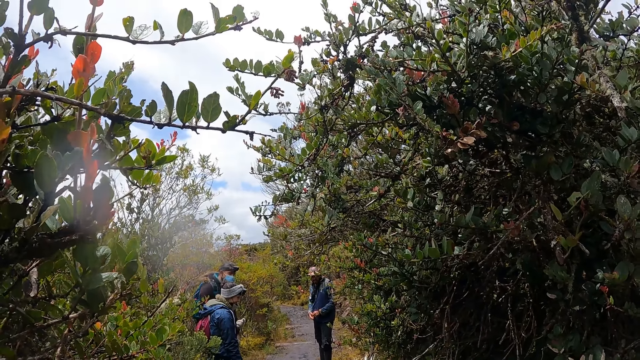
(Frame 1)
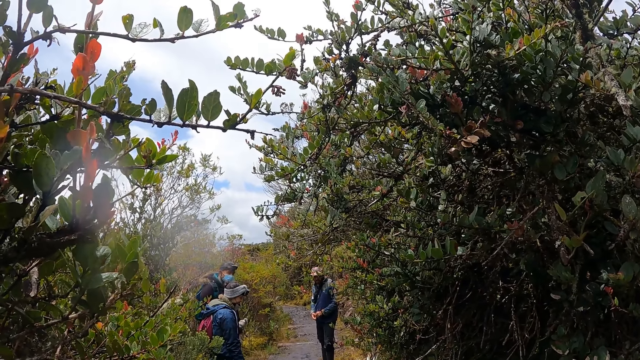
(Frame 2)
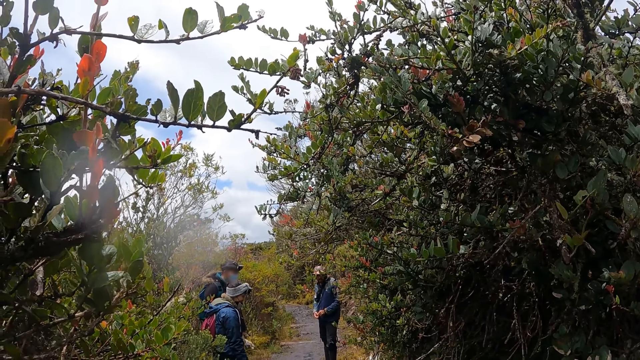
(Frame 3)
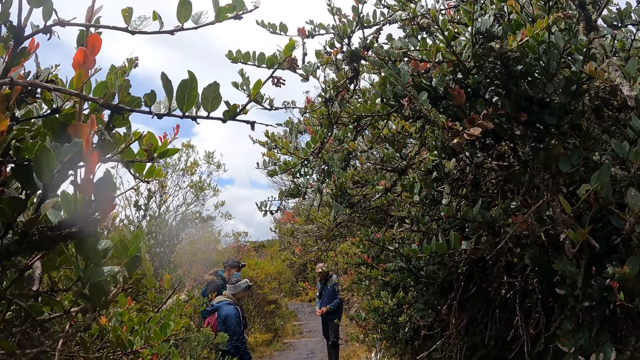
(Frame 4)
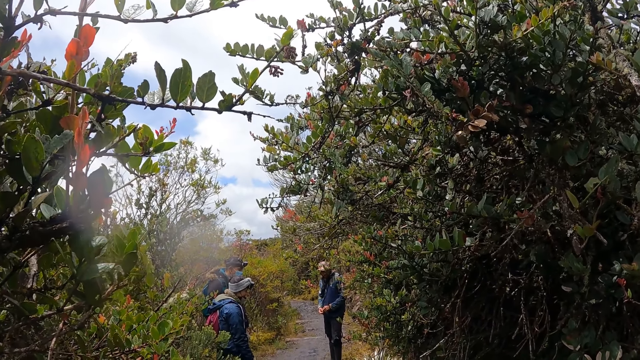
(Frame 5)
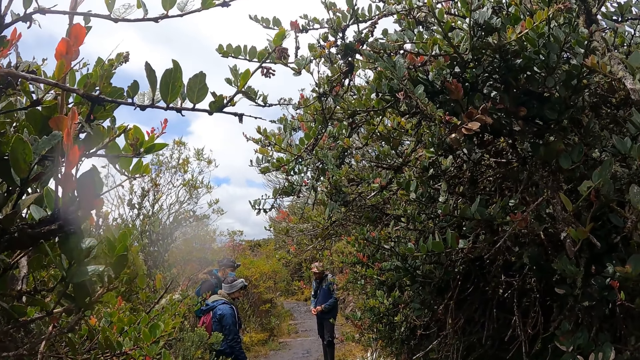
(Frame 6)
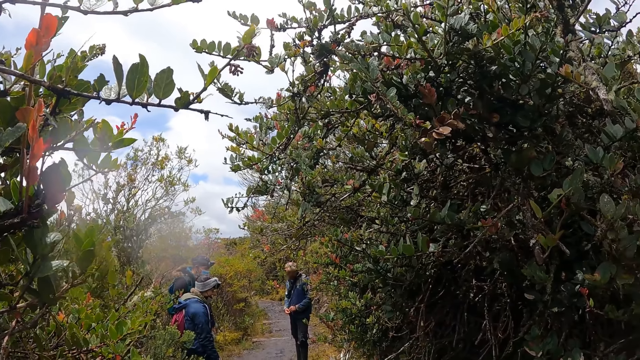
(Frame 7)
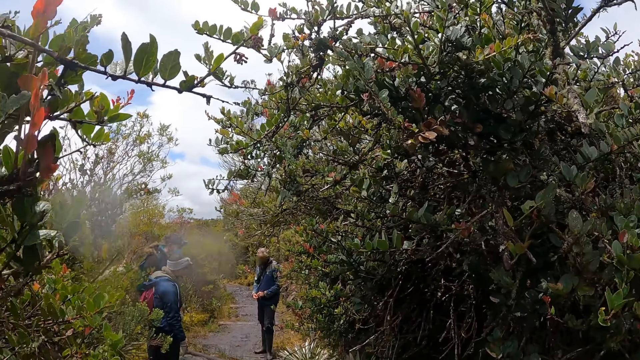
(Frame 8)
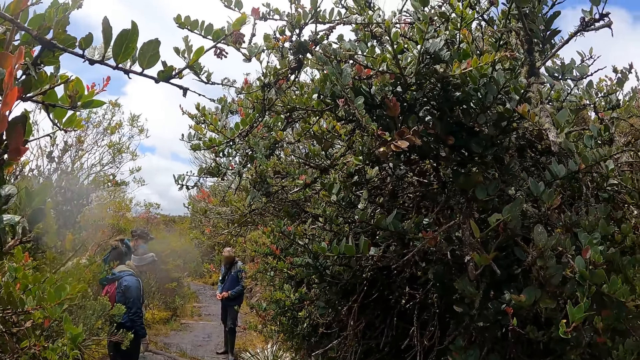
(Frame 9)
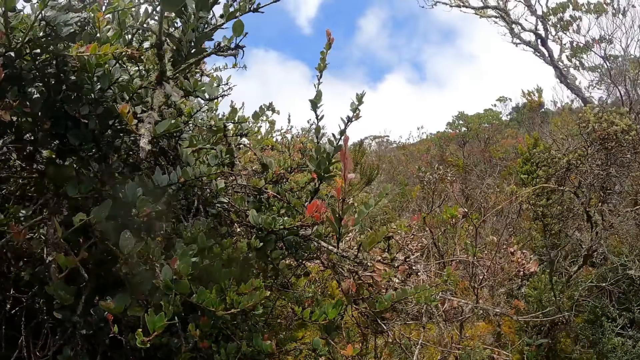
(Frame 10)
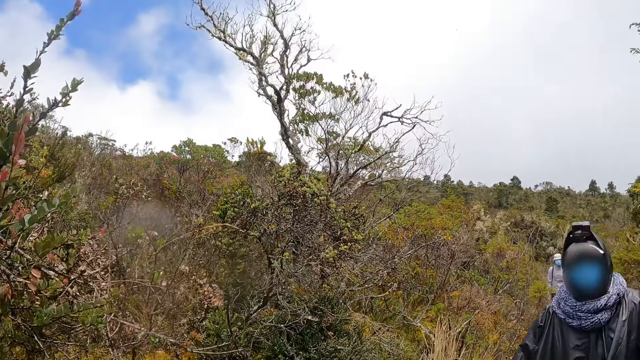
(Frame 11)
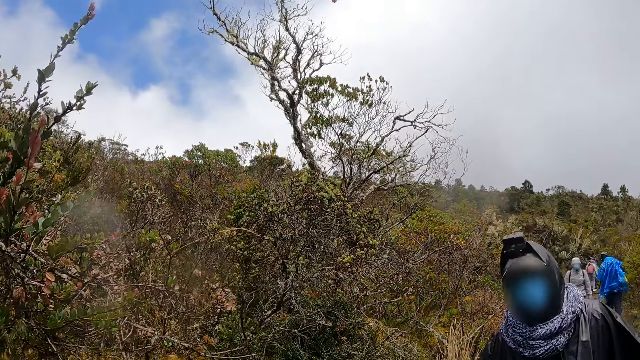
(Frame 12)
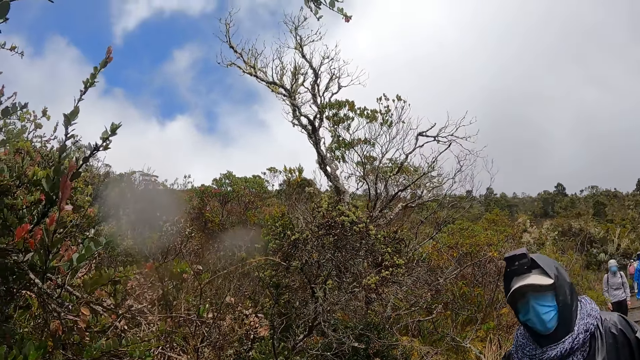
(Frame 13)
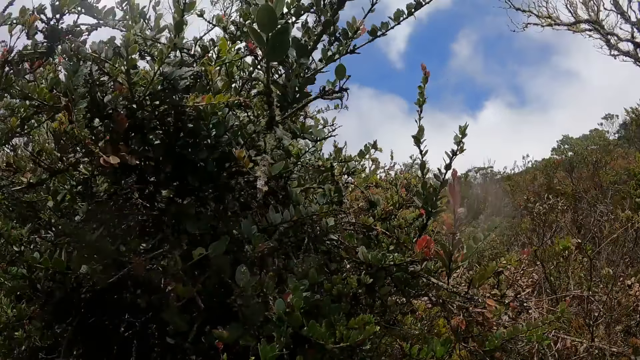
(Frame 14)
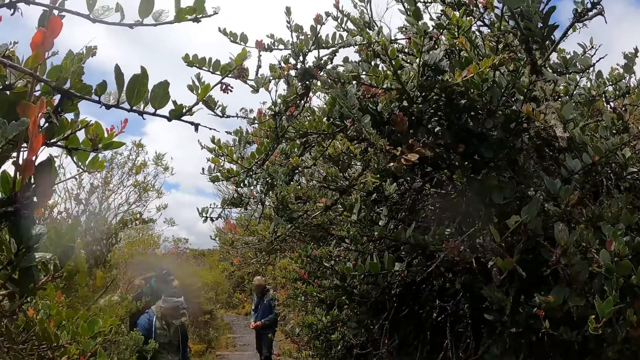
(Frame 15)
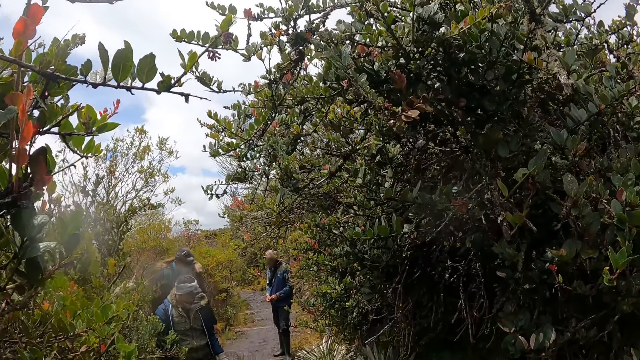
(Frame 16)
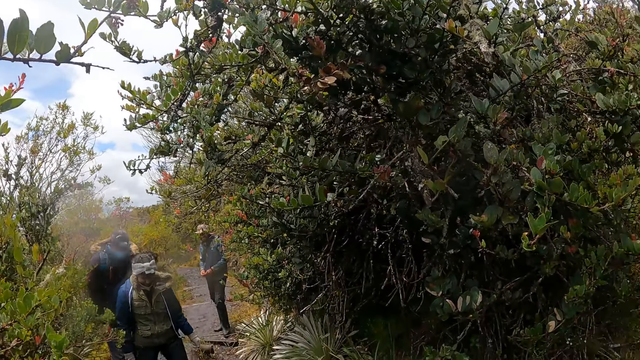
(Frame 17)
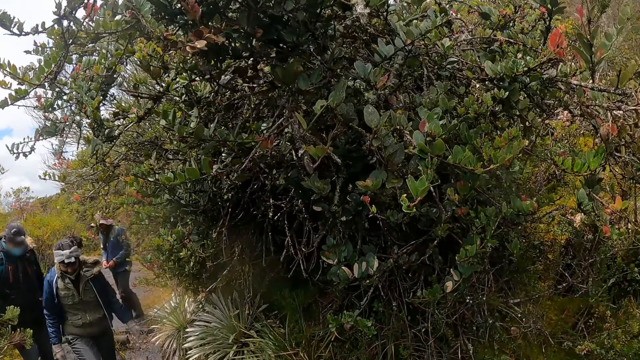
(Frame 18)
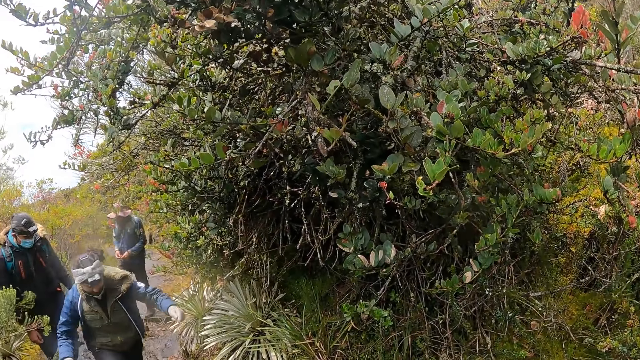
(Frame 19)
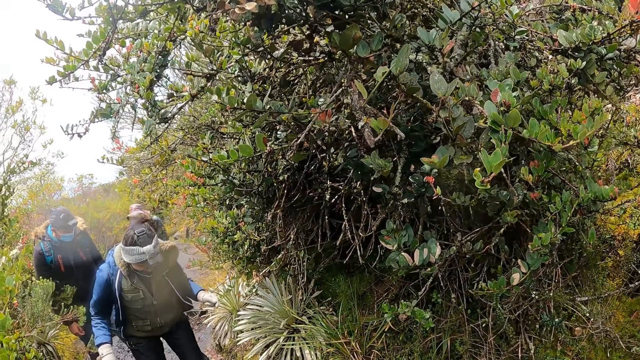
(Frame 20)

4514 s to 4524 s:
The camera wearer turns around. They look at a lady.

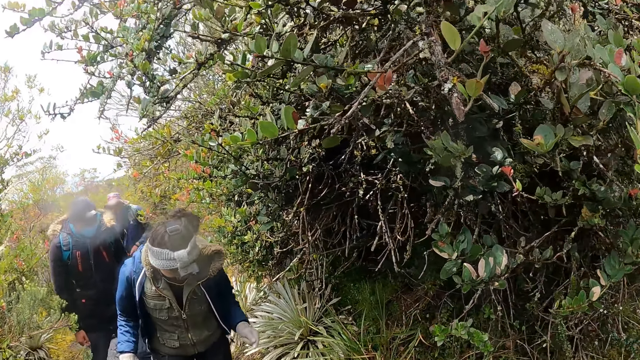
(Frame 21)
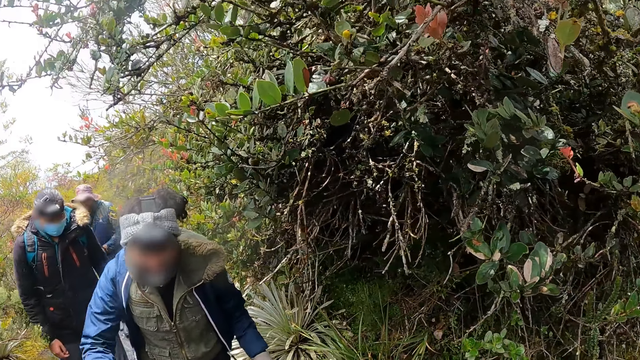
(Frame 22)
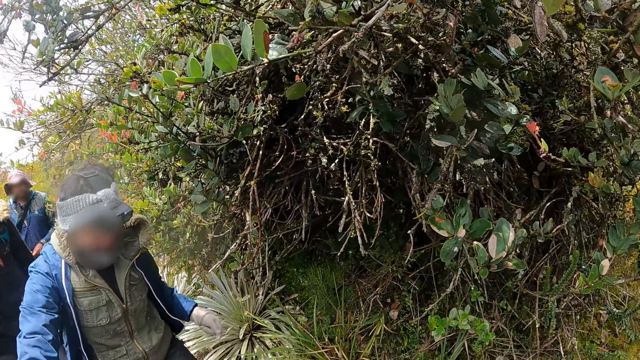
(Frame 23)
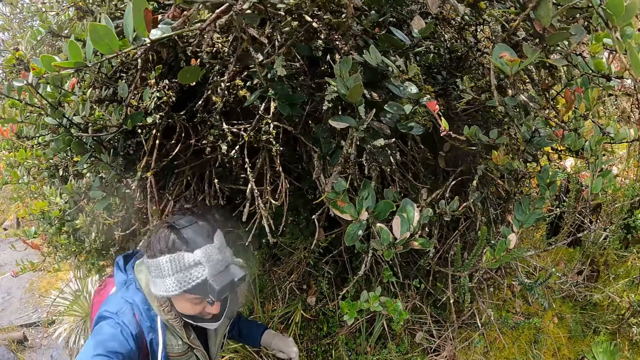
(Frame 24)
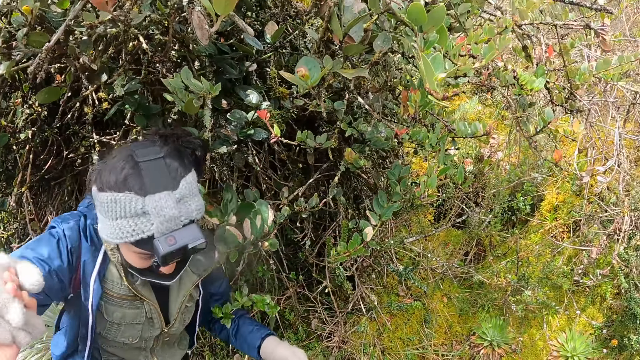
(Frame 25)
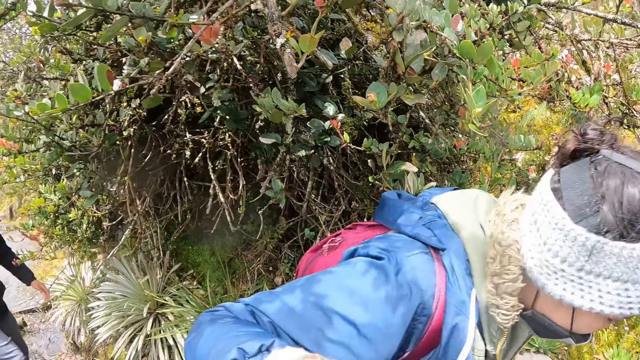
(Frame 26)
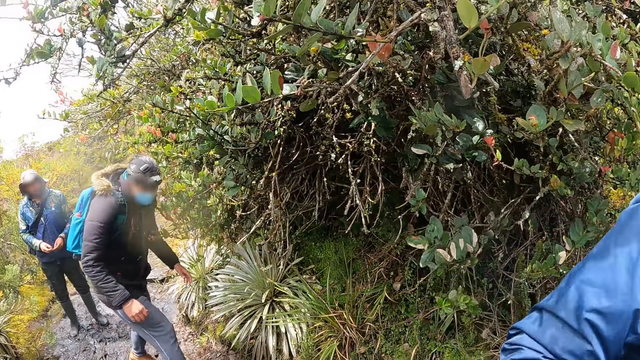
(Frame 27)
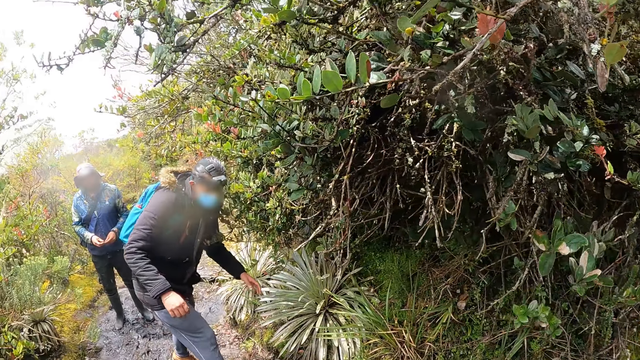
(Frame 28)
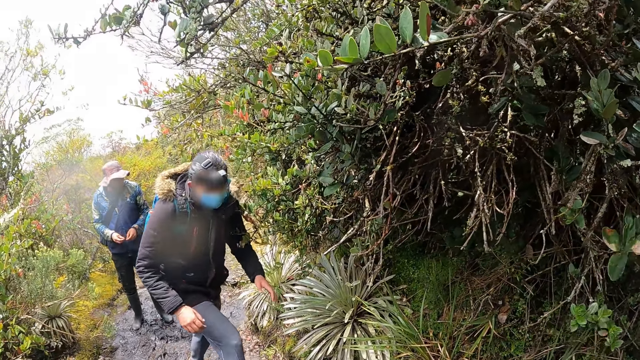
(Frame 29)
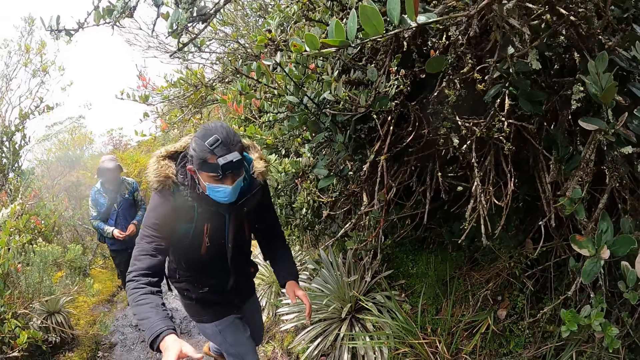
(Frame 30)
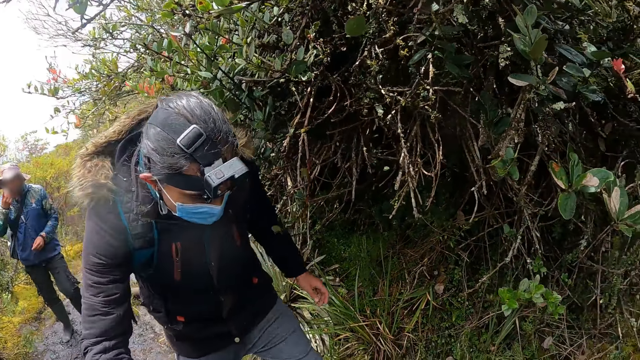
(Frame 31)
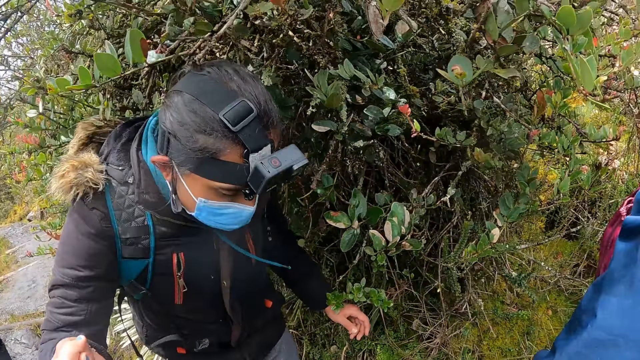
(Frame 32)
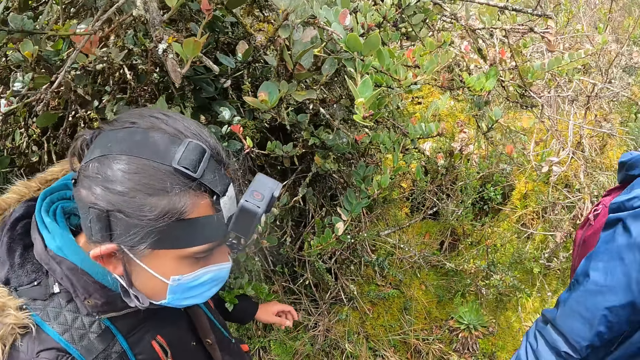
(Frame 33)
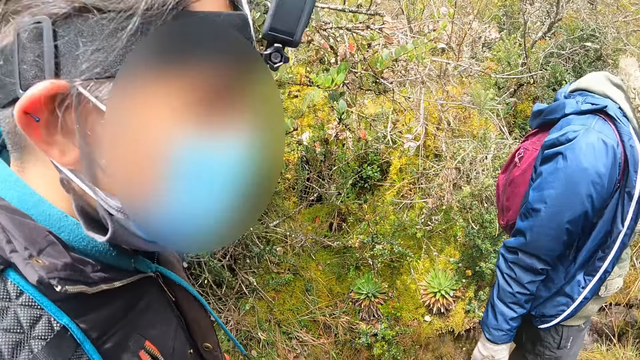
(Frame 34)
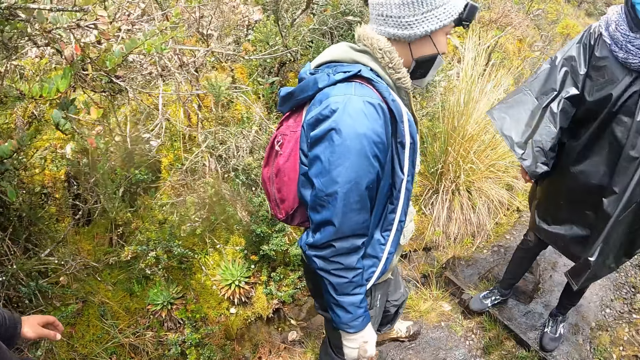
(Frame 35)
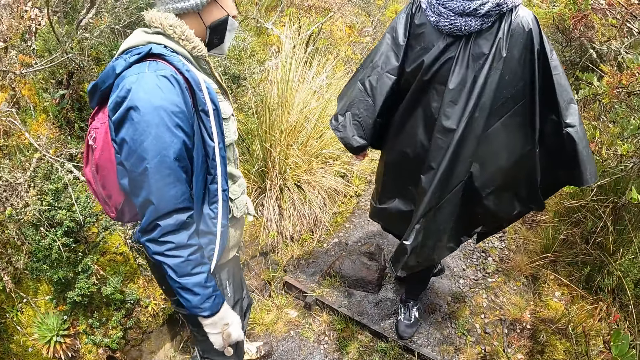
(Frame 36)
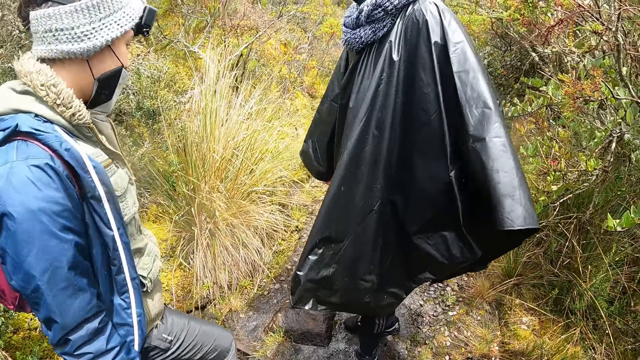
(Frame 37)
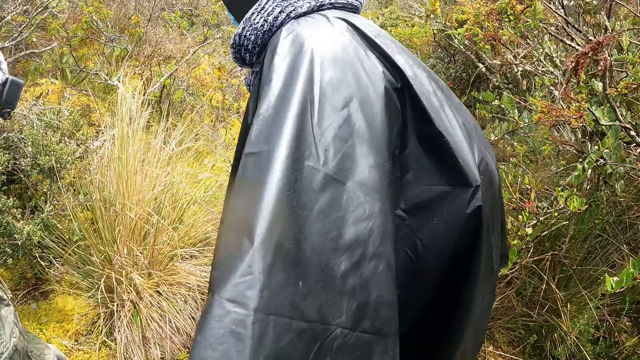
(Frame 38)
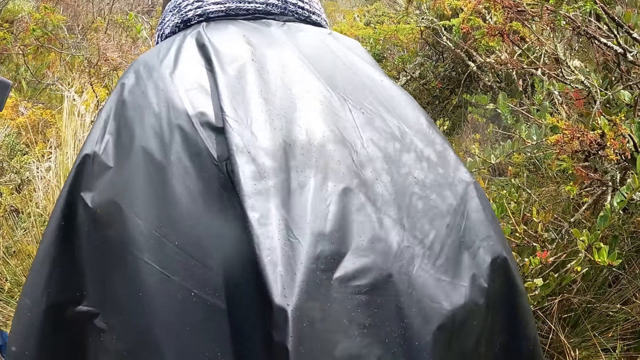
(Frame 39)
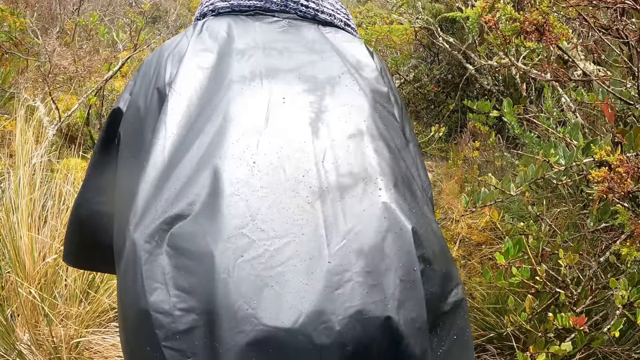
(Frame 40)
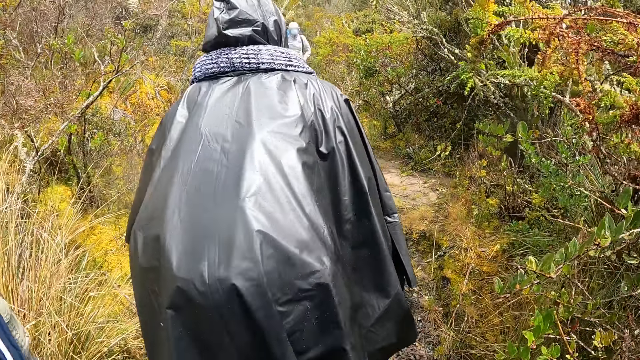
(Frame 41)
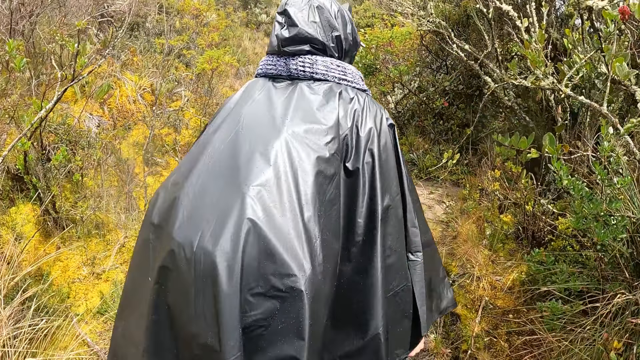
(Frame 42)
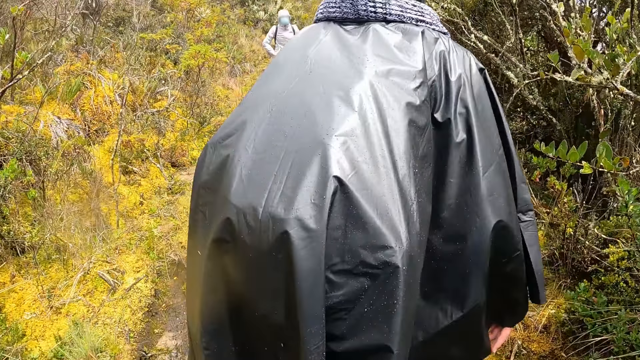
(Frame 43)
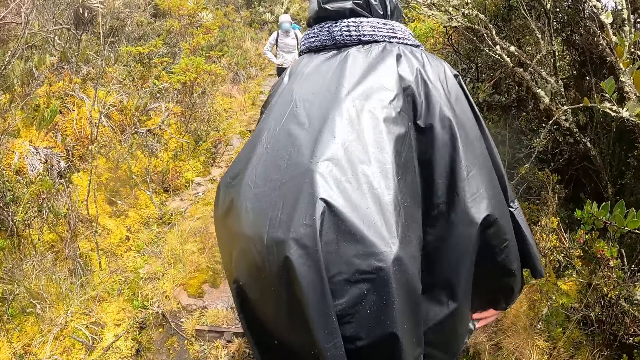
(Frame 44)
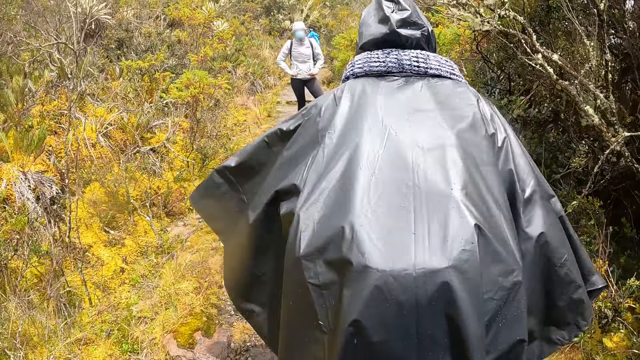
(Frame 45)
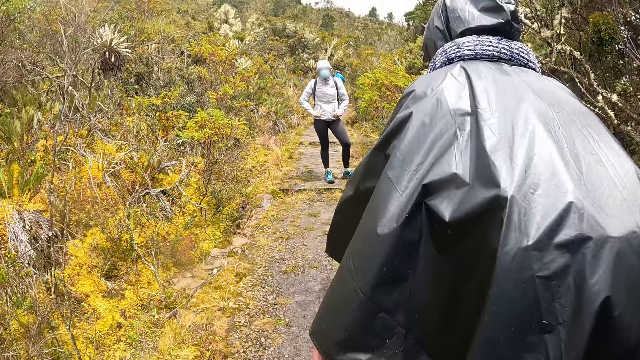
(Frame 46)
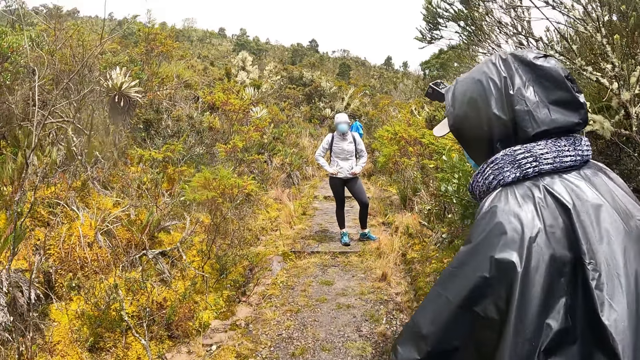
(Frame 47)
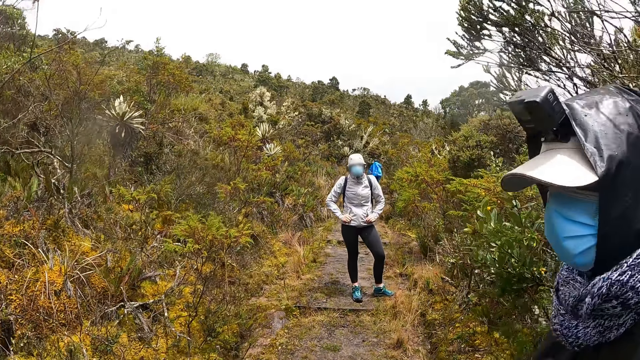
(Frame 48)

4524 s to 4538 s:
The camera wearer grabs the hand of a lady. He holds the lady's right hand with his right hand. The lady jumps a puddle. The camera wearer grabs the hand of a man. He holds the man's right hand with his right hand. The man jumps the puddle. The camera wearer walks on the steps.
